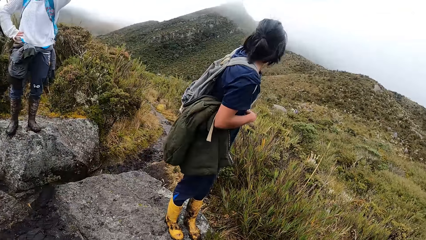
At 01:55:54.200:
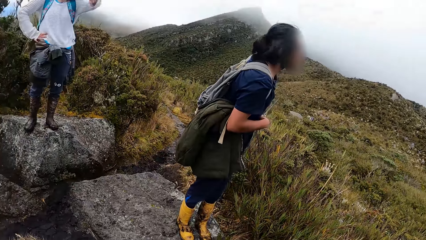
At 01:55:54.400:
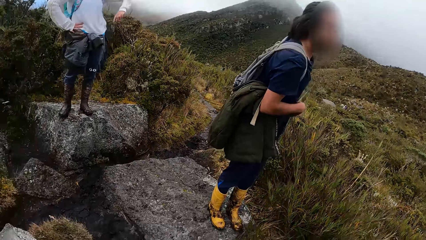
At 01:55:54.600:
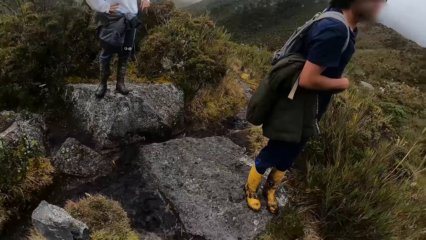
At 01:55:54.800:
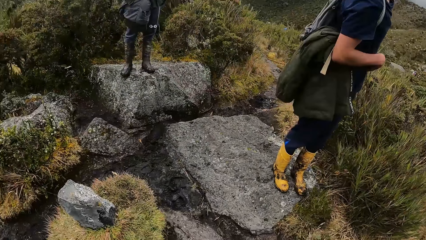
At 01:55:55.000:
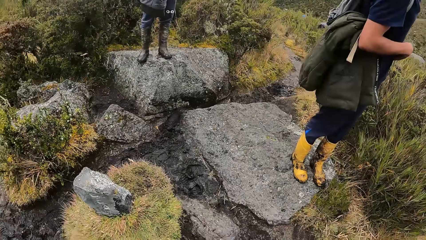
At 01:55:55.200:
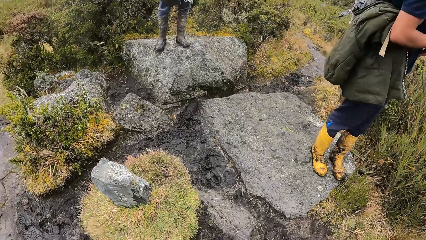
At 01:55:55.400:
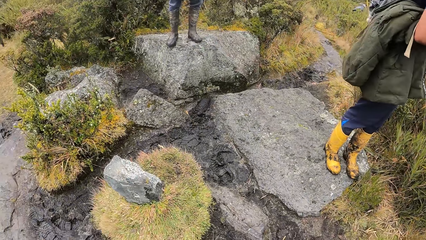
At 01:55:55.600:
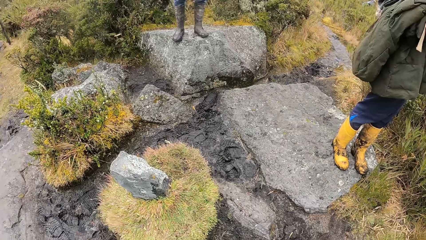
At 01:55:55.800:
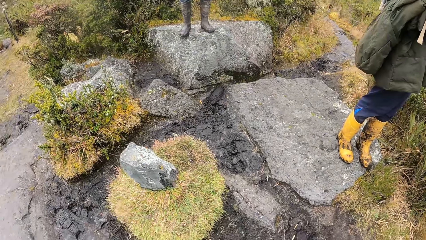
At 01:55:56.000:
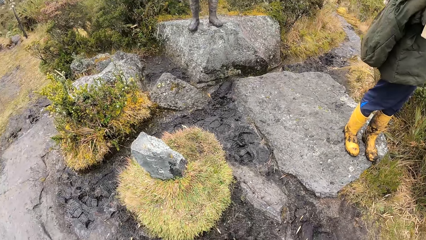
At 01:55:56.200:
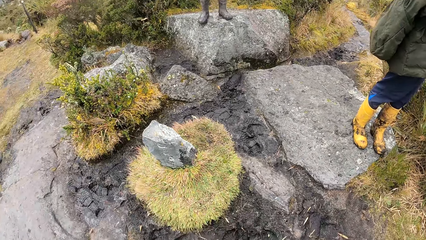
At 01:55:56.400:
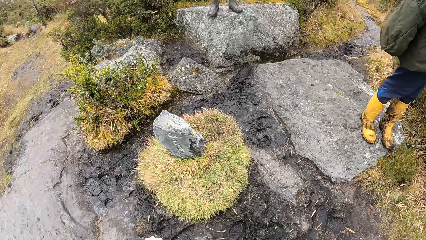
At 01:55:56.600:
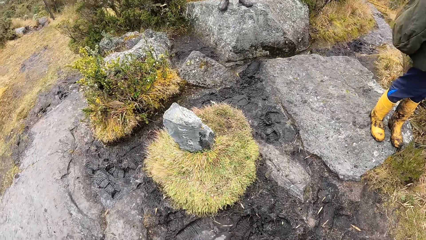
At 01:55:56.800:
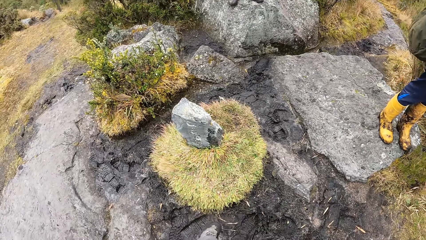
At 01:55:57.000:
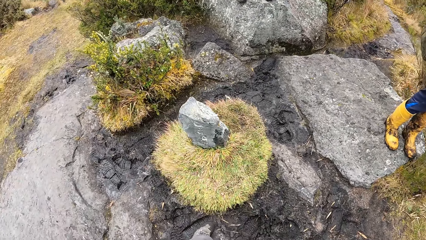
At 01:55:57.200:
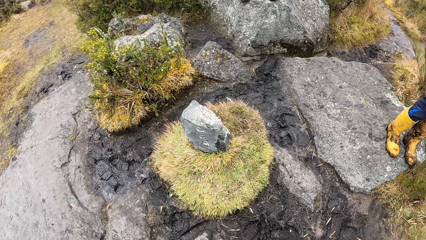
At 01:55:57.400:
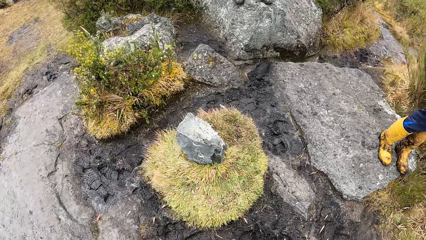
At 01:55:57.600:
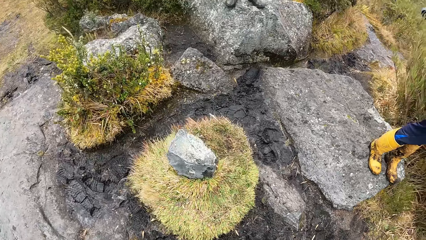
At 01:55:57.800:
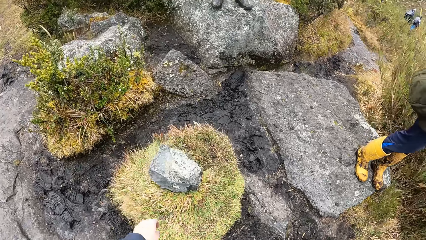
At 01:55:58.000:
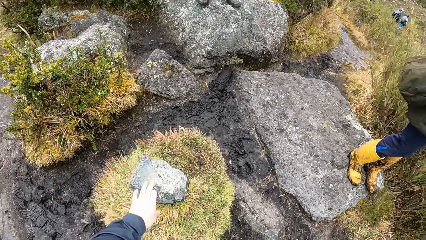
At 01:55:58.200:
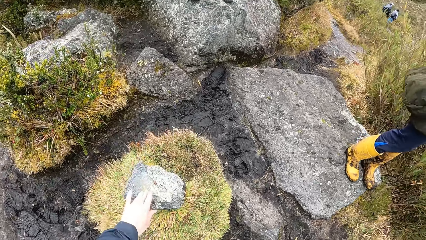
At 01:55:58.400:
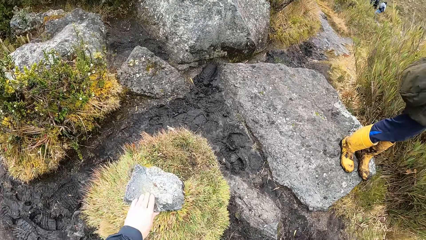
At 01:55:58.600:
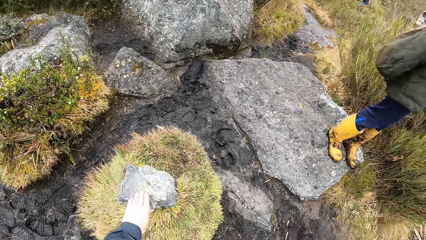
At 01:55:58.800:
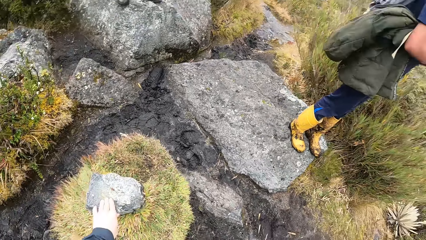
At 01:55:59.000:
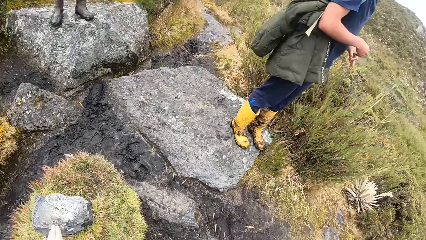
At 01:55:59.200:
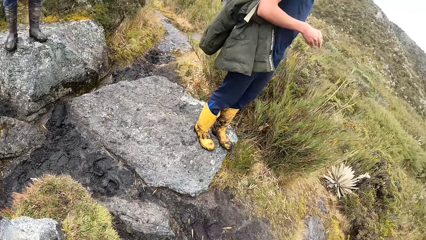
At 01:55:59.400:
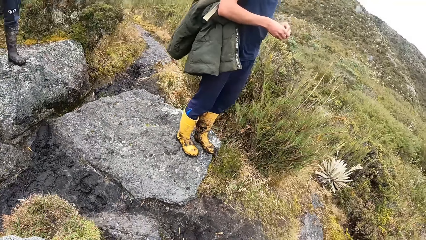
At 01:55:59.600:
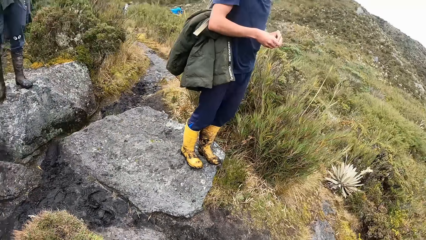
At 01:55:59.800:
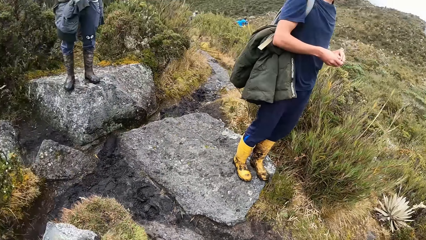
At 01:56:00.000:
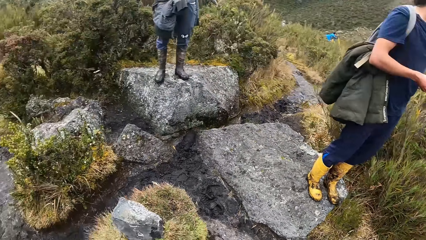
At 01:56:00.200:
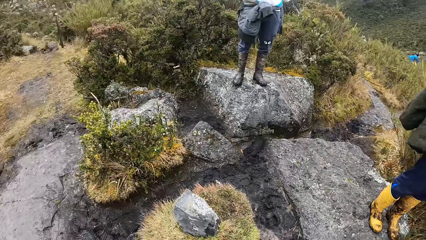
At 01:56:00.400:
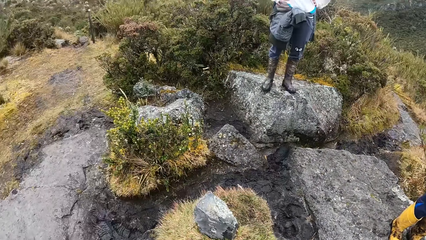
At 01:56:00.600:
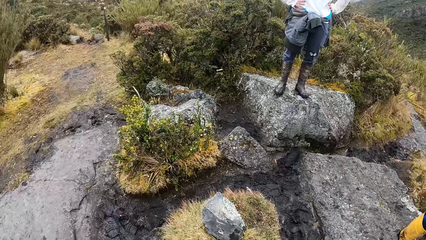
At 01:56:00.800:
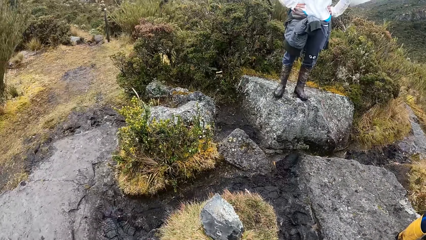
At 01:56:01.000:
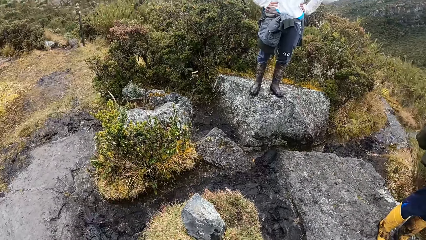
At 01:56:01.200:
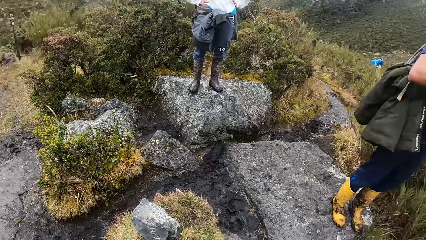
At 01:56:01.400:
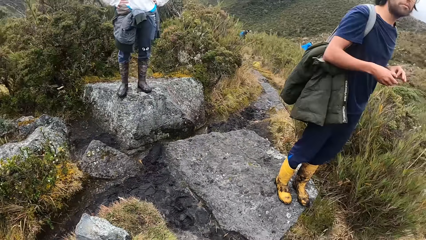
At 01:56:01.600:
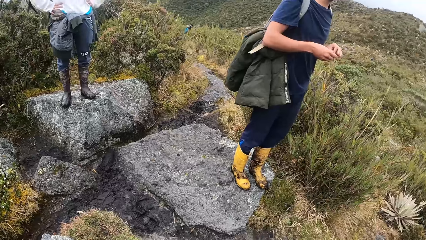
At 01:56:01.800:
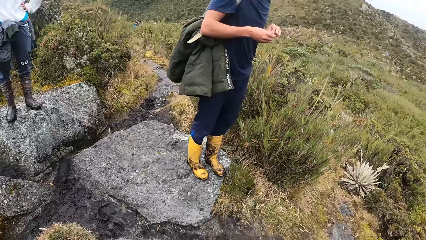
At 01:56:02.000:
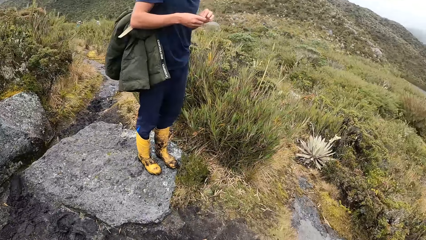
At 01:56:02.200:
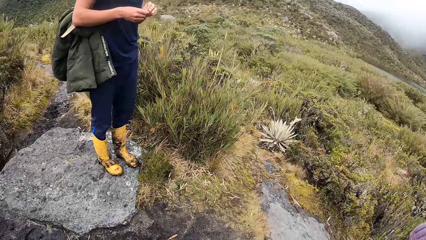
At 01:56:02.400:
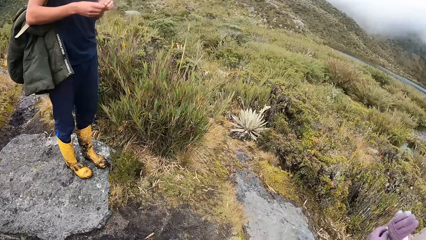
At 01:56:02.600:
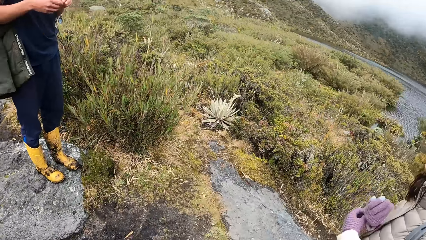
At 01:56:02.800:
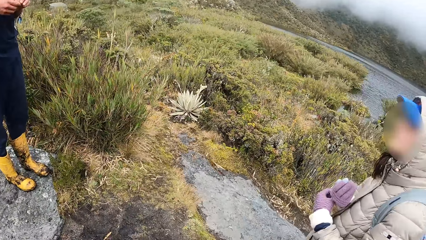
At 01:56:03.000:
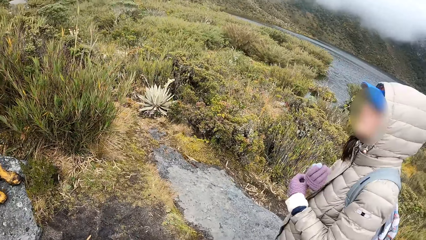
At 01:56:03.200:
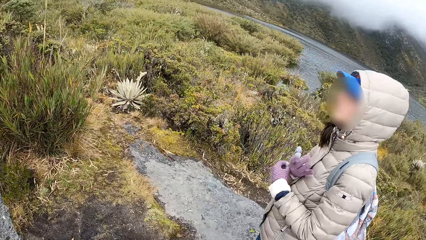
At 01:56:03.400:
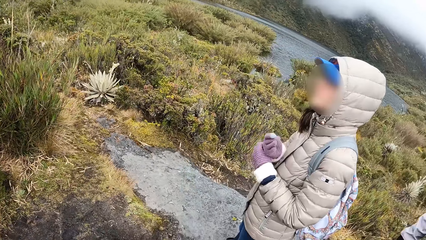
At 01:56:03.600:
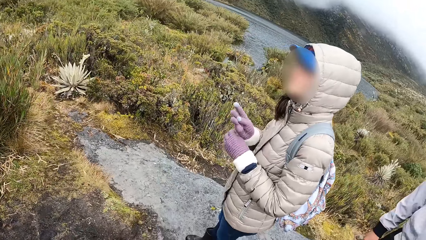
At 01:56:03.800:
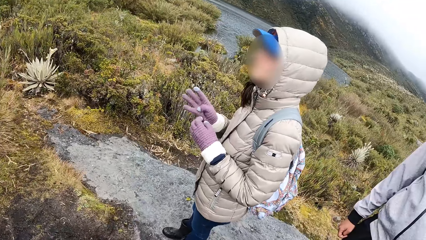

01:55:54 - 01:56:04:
The camera wearer looks around the mountain. She touches a rock on the mountain with her left hand. She holds the stone.

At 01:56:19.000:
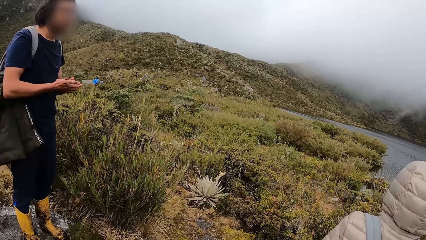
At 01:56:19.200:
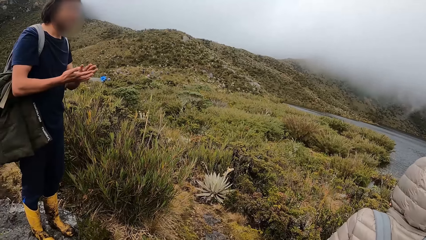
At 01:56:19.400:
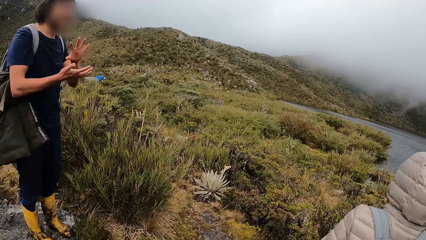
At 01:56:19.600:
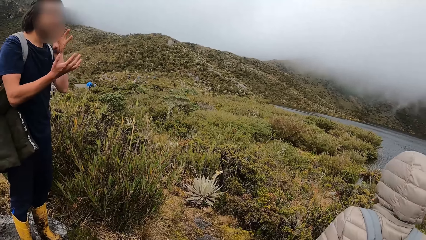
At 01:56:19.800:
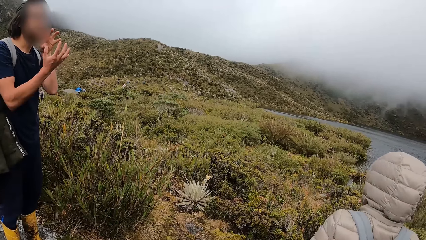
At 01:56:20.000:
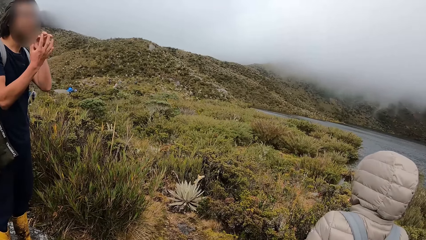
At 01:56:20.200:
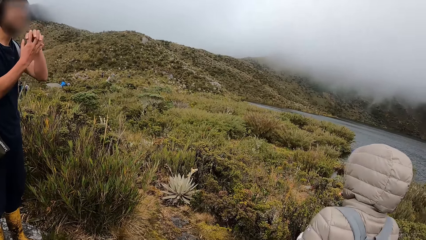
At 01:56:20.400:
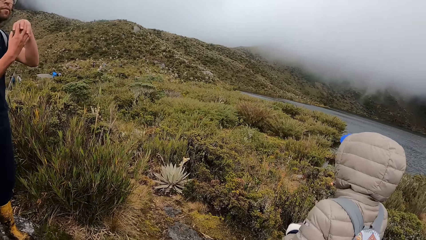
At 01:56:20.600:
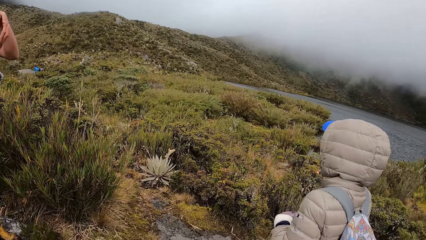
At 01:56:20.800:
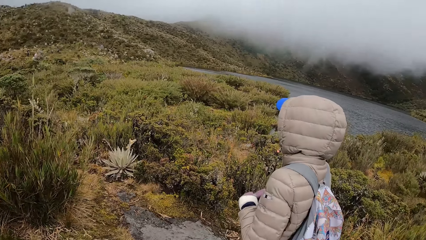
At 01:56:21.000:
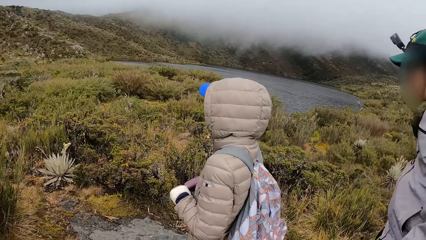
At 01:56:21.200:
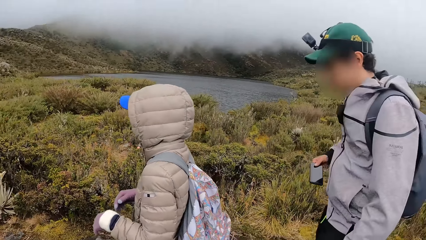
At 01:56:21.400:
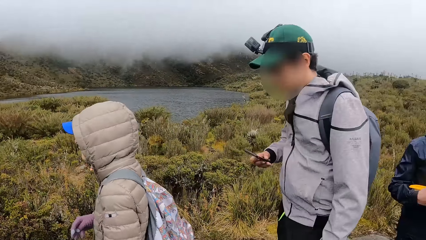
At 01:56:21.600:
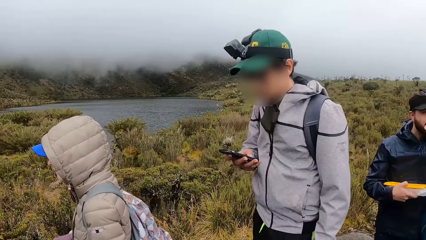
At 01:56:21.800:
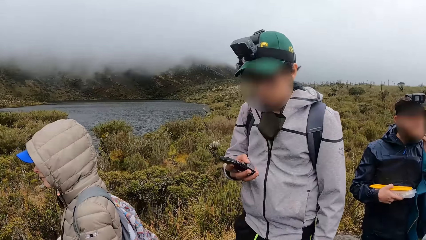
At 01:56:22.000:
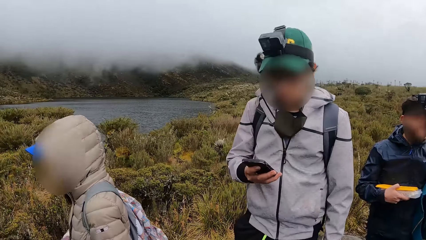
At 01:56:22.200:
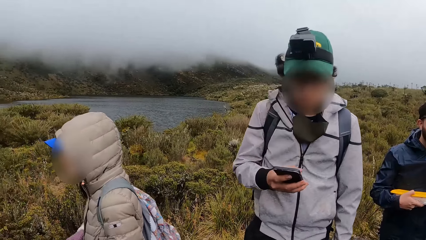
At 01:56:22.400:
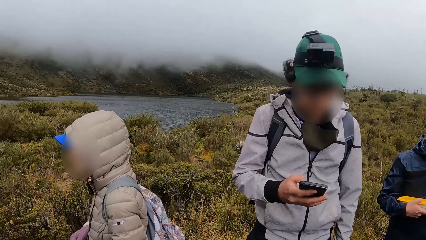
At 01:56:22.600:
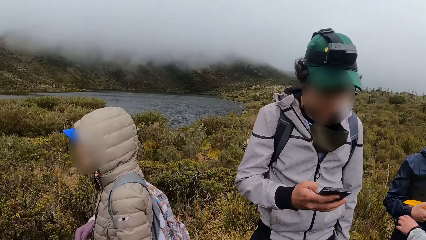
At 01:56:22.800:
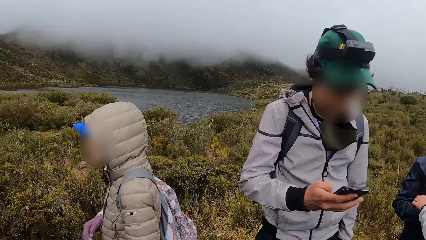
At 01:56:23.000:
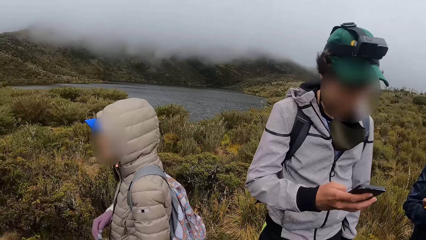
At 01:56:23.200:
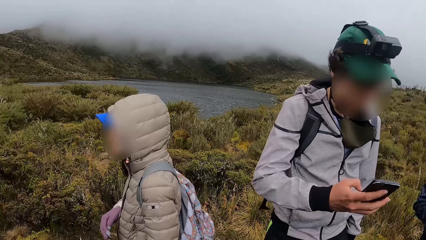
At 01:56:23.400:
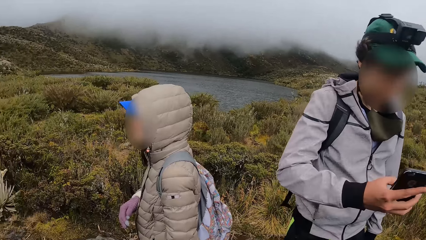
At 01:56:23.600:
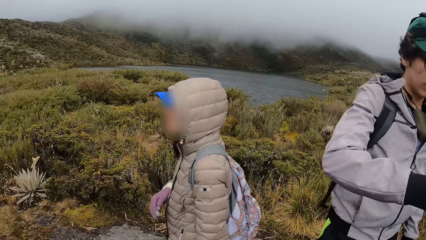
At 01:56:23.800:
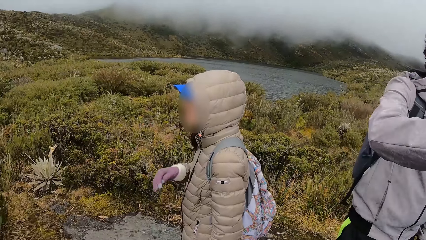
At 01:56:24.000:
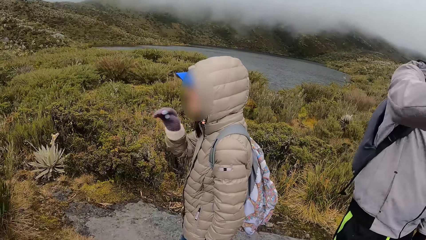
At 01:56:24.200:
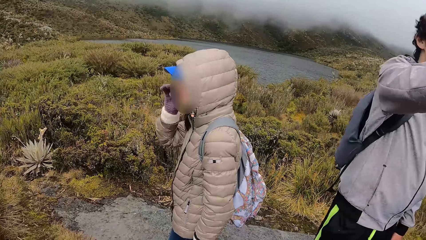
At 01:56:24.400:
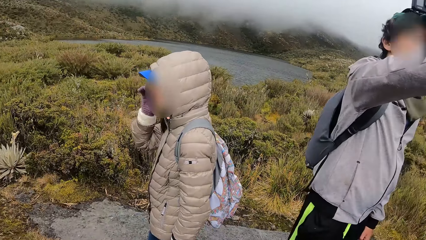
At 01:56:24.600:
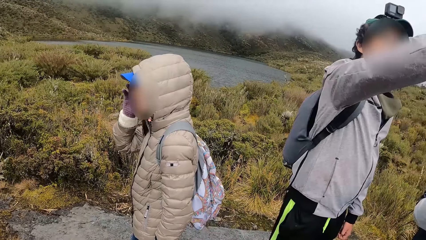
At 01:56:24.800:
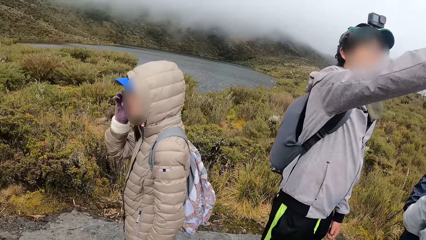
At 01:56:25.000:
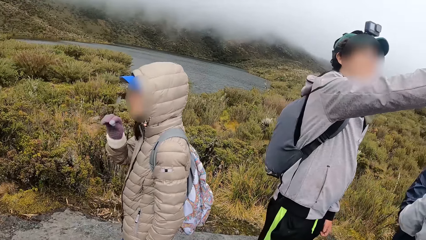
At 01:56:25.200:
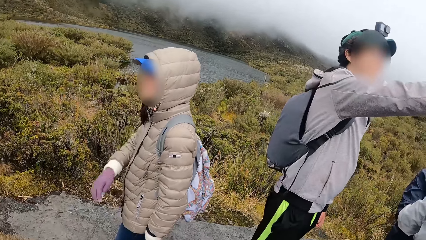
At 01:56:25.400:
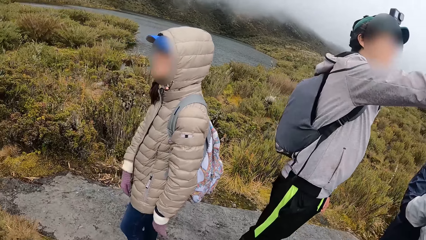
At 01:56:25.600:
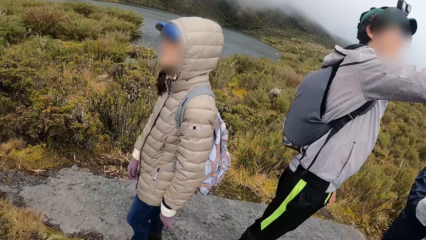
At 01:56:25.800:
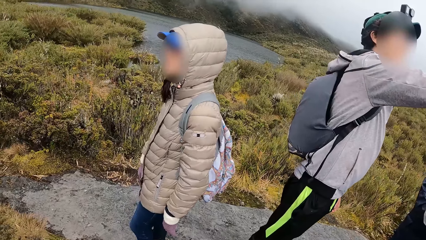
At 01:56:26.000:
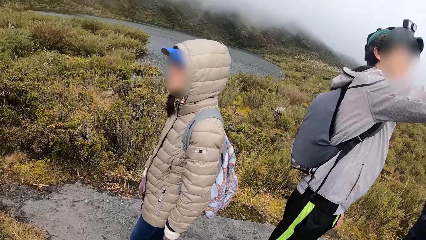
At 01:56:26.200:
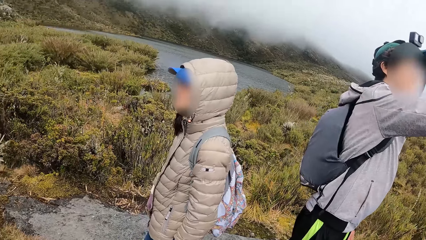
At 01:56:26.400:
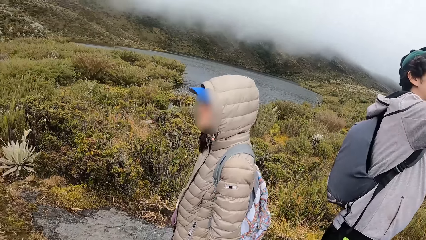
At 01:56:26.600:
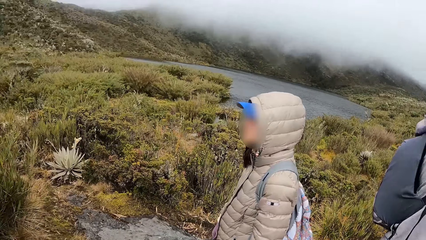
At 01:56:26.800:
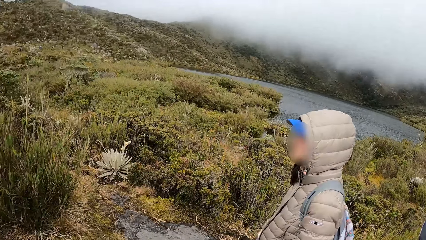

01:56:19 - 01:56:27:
A man picks up a phone from his right pocket with his right hand. The man operates the phone with his right hand.
